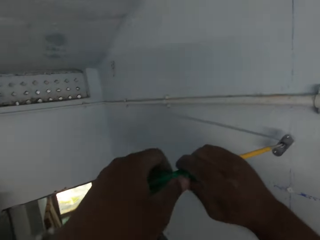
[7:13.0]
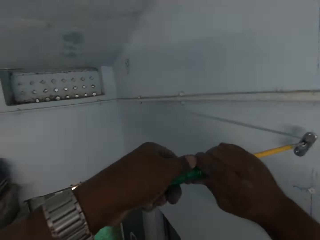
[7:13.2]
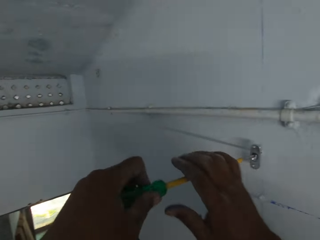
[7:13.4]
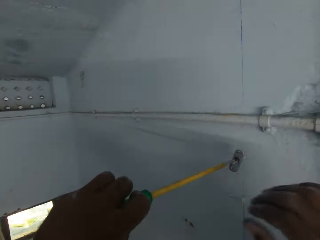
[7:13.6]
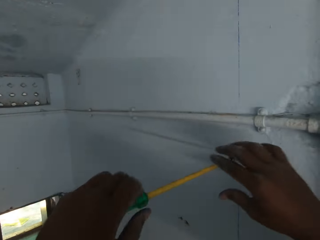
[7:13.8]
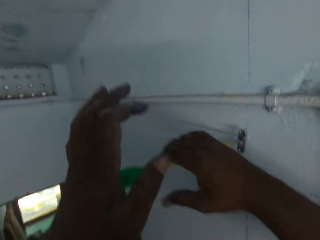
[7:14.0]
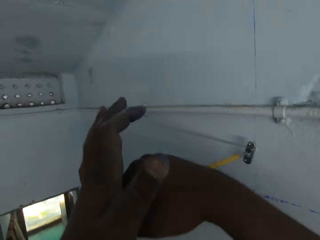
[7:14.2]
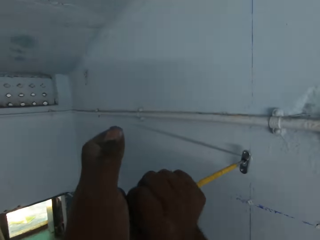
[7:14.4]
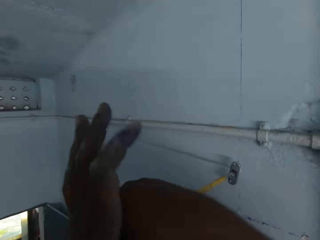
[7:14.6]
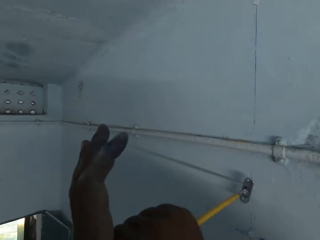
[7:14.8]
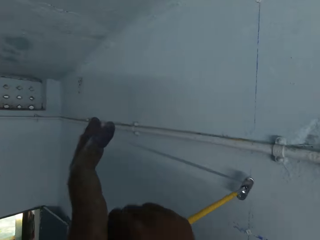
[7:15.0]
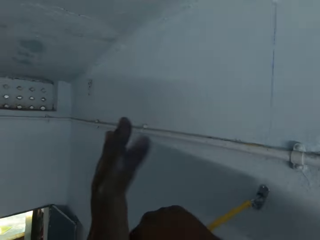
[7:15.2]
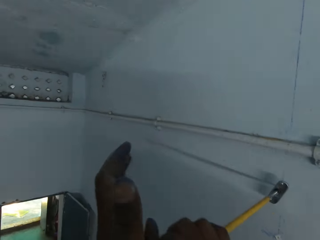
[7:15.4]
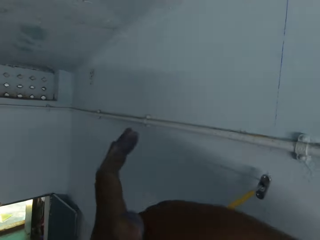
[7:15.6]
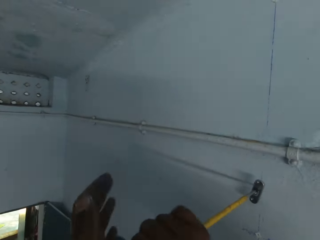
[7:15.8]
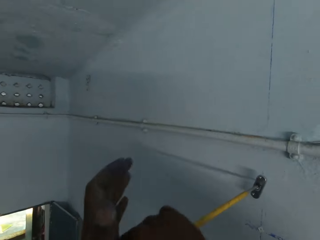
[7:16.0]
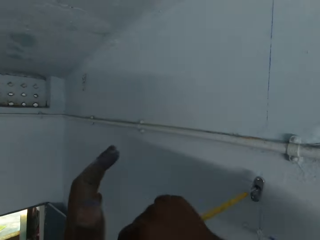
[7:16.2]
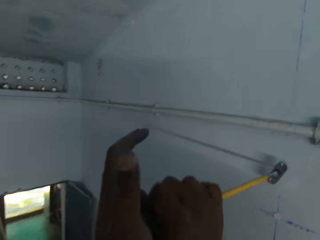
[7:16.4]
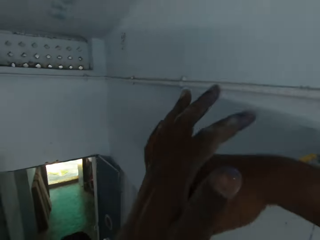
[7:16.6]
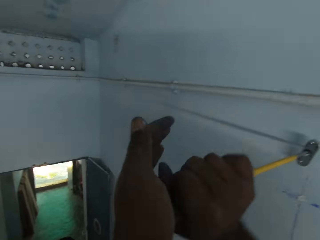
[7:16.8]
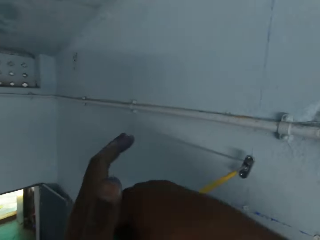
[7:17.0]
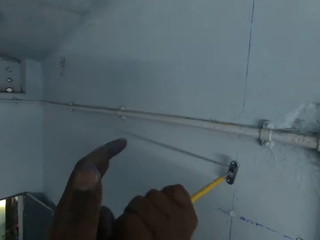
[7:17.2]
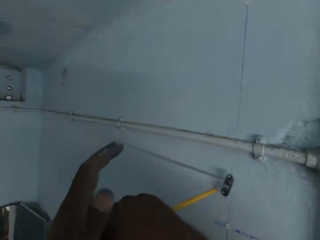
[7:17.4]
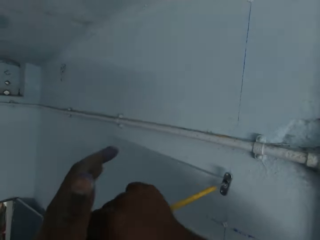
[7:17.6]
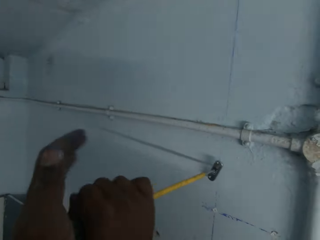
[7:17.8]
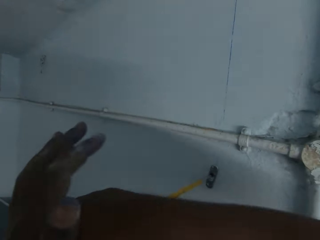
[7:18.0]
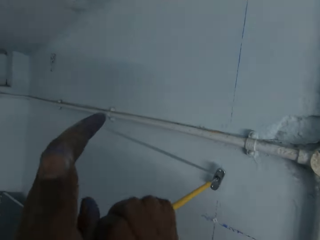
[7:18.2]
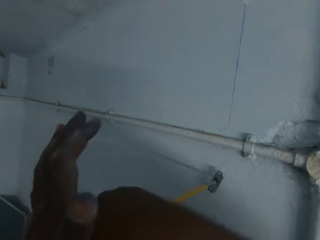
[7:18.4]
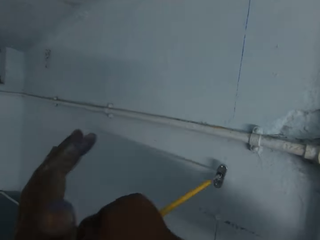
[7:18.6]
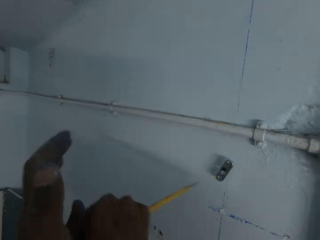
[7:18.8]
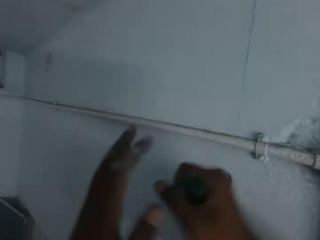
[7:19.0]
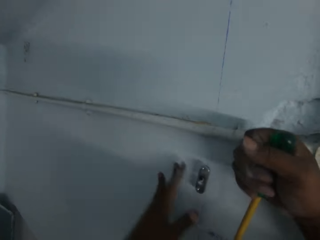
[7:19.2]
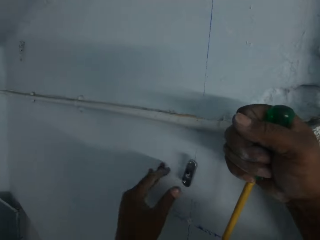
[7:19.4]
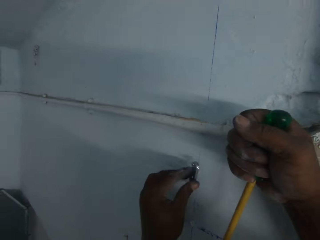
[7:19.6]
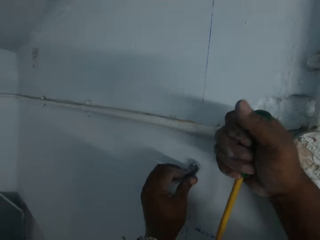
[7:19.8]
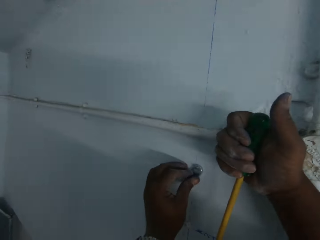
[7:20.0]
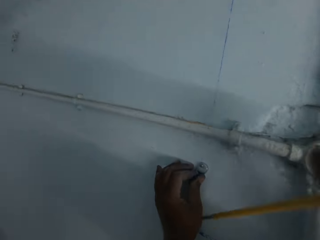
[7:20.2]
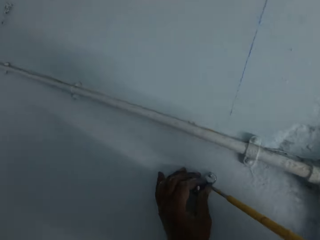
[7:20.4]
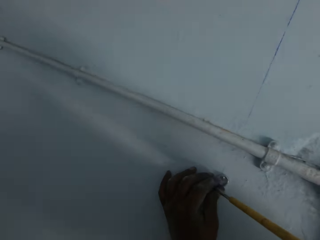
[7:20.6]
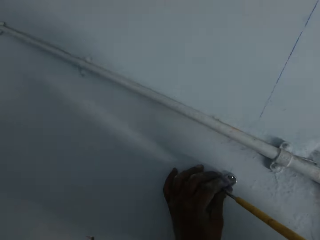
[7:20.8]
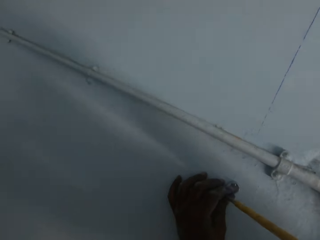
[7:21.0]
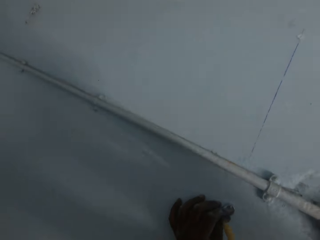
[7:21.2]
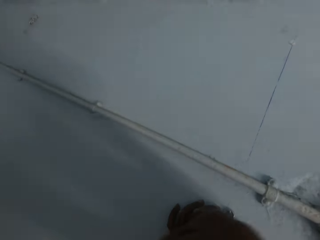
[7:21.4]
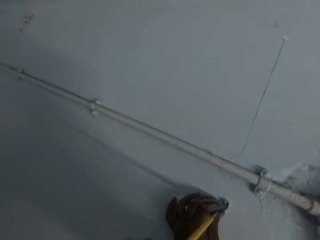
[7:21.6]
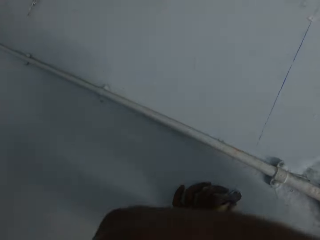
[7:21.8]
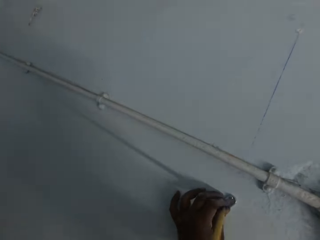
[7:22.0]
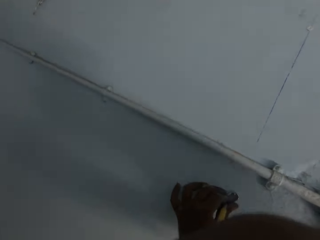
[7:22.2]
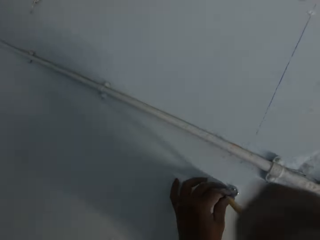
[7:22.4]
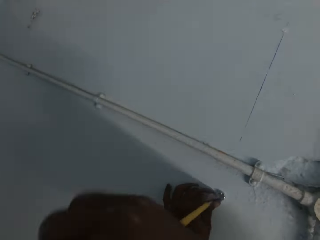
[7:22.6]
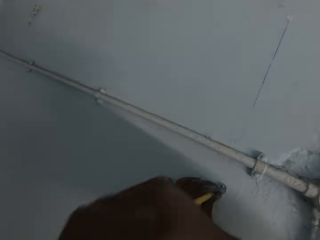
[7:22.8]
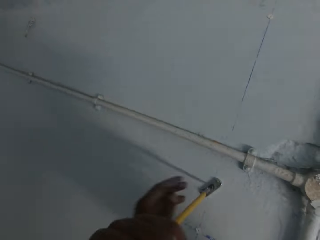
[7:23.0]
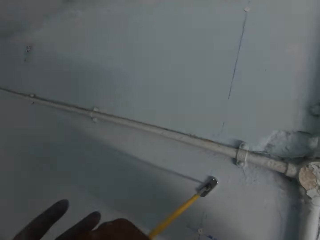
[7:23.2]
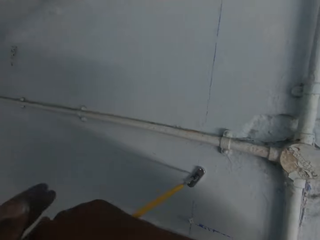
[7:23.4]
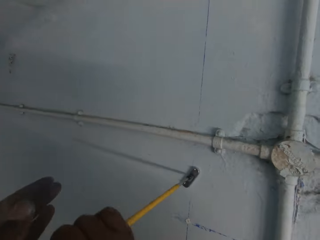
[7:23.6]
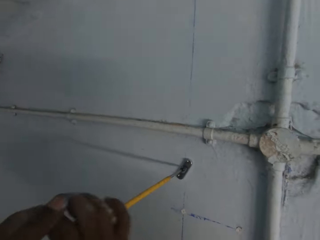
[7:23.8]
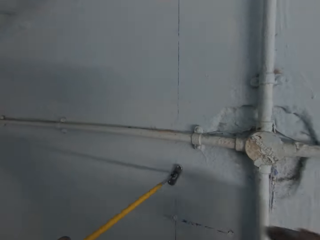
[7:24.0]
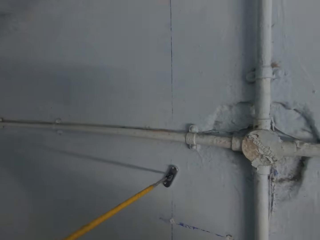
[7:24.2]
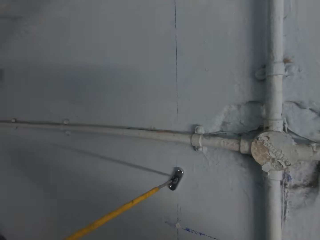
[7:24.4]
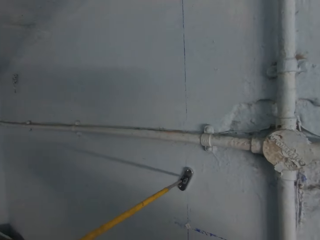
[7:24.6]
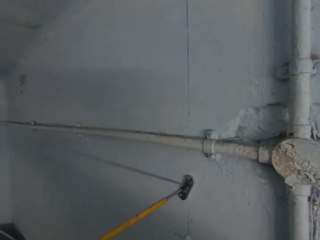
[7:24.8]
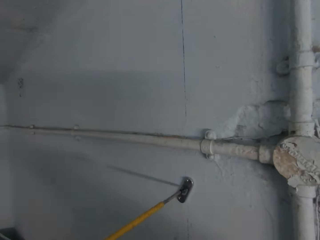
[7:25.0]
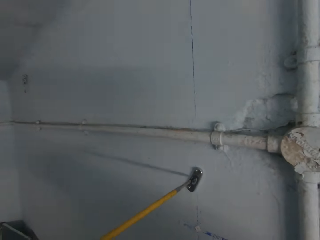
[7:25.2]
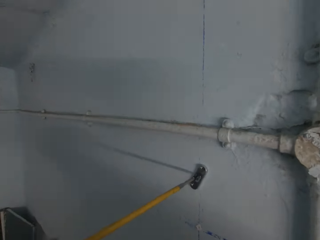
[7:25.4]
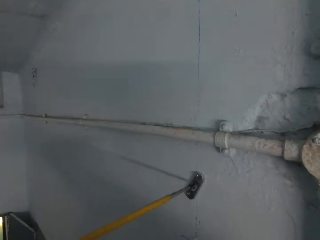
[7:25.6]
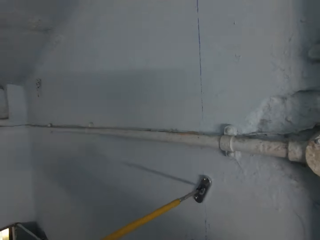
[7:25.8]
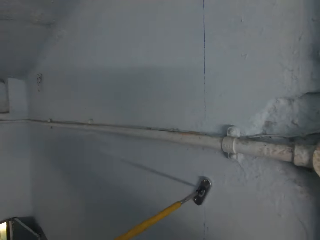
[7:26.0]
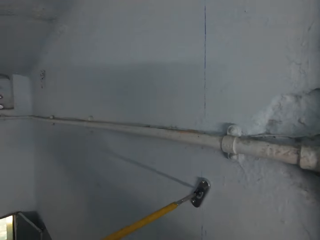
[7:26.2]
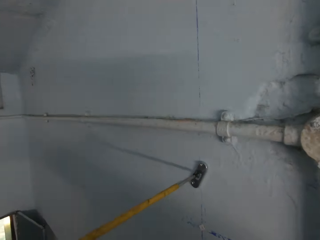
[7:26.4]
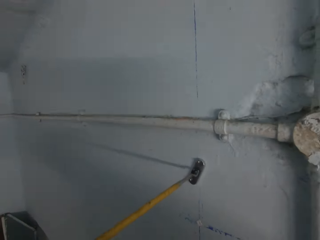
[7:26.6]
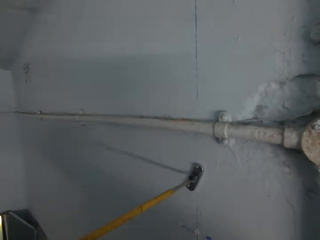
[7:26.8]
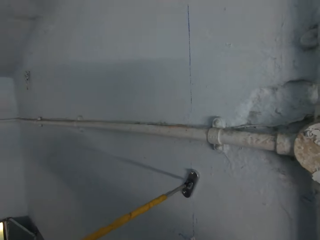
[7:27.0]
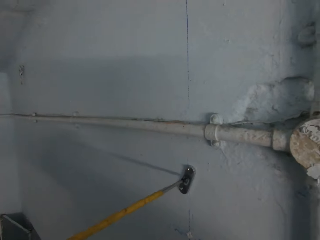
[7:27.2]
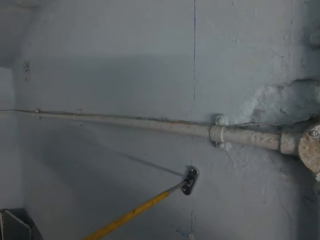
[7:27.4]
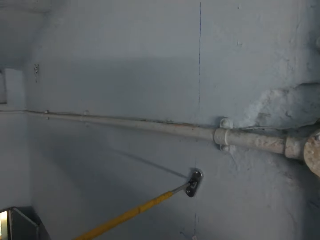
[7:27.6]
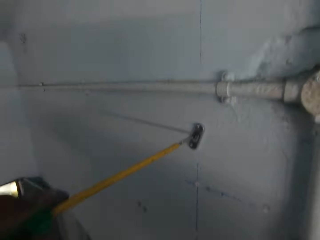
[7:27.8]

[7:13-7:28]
The camera wearer holds something with his left hand. He adjusts the metal on the wall with his left hand. He screws the metal to the wall with the screwdriver in his right hand. He holds the screwdriver with his left hand. He screws the metal to the wall with the screwdriver in his left hand.

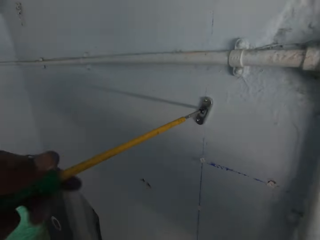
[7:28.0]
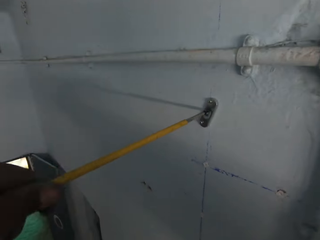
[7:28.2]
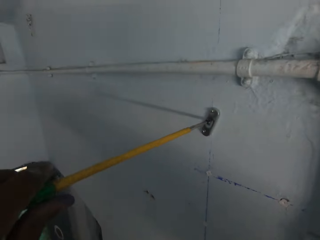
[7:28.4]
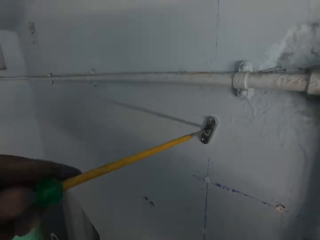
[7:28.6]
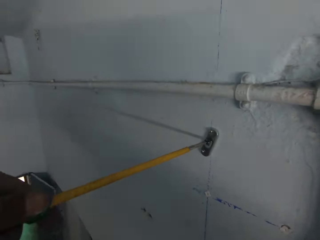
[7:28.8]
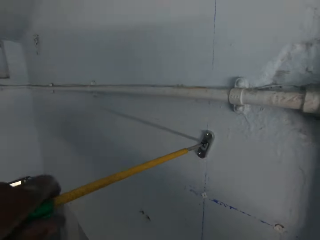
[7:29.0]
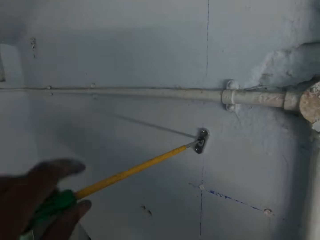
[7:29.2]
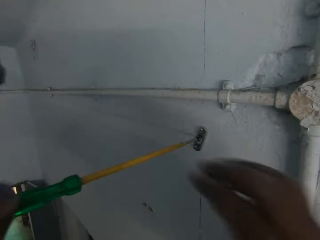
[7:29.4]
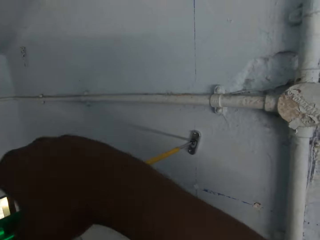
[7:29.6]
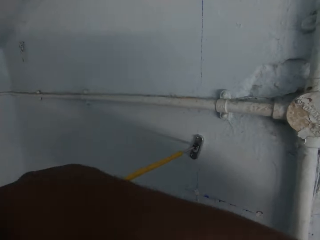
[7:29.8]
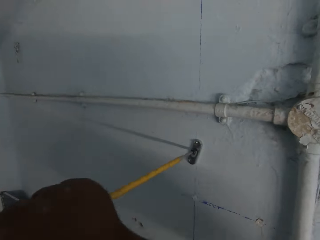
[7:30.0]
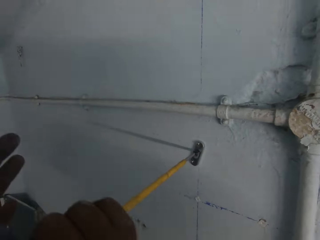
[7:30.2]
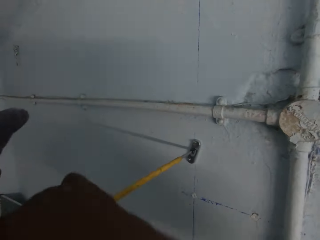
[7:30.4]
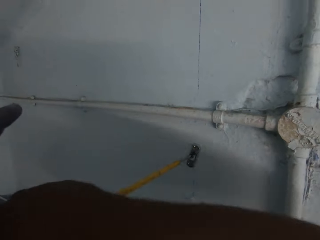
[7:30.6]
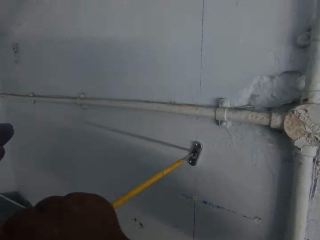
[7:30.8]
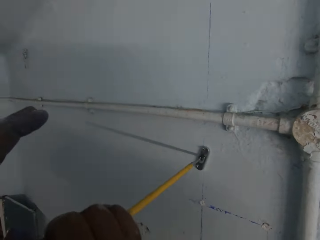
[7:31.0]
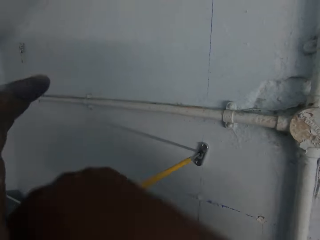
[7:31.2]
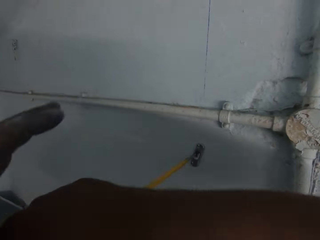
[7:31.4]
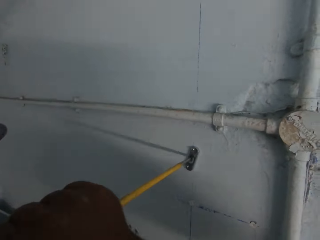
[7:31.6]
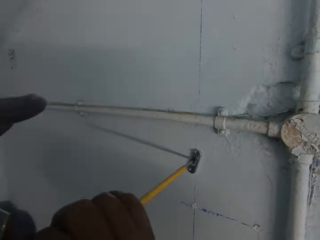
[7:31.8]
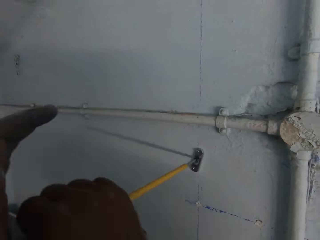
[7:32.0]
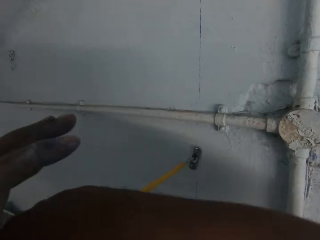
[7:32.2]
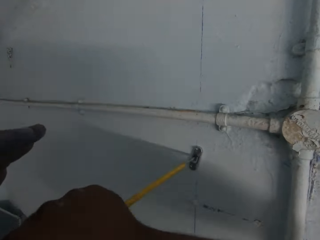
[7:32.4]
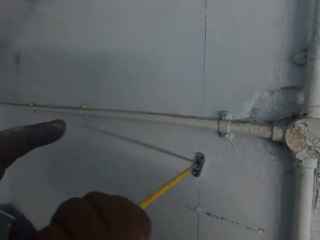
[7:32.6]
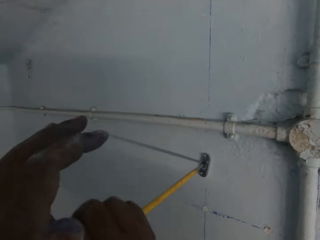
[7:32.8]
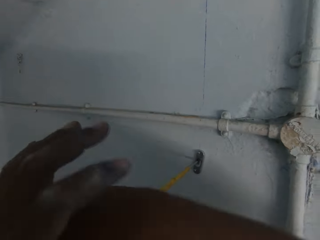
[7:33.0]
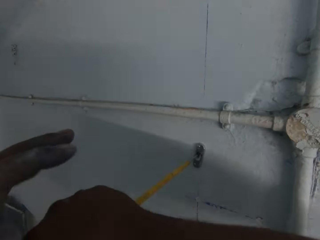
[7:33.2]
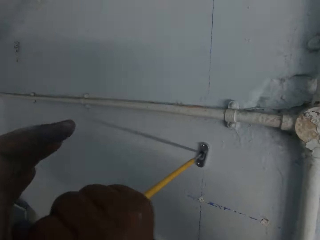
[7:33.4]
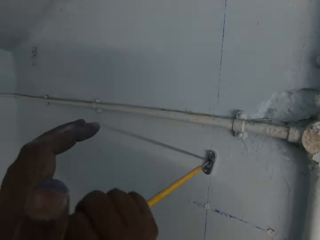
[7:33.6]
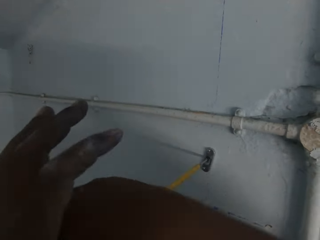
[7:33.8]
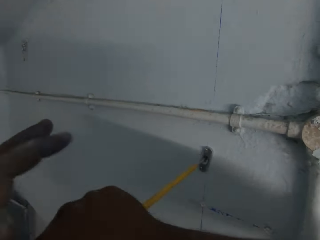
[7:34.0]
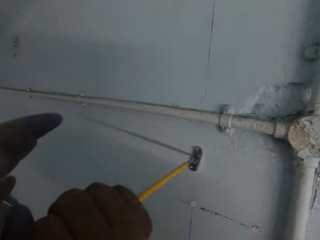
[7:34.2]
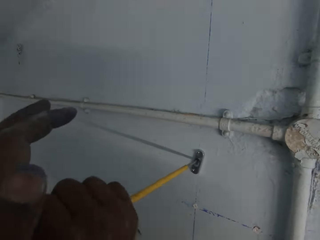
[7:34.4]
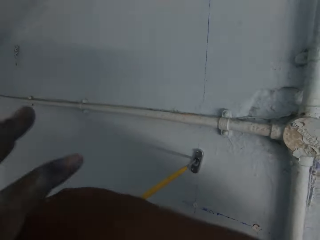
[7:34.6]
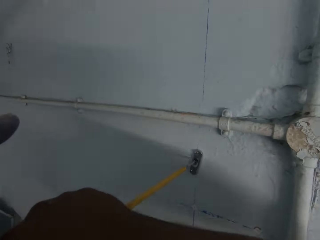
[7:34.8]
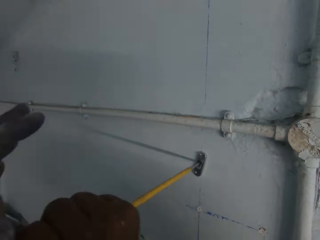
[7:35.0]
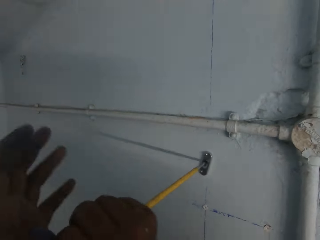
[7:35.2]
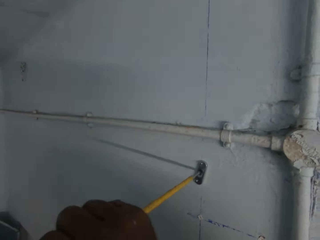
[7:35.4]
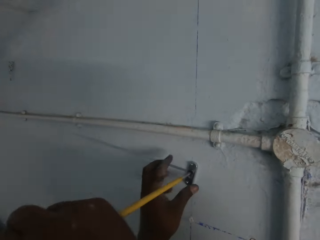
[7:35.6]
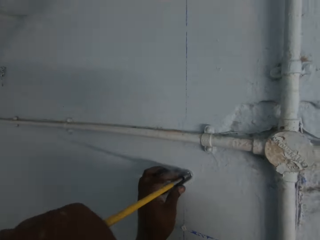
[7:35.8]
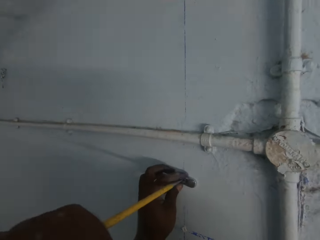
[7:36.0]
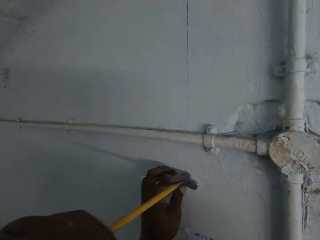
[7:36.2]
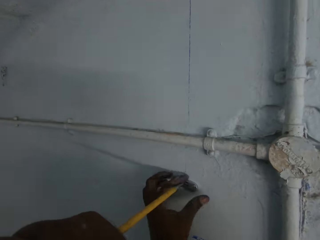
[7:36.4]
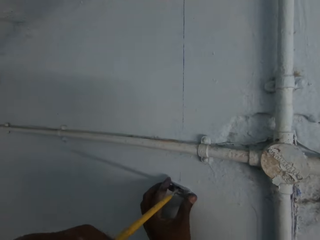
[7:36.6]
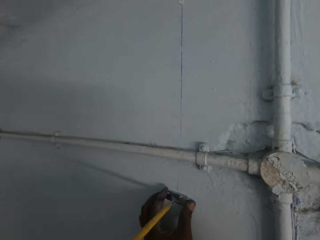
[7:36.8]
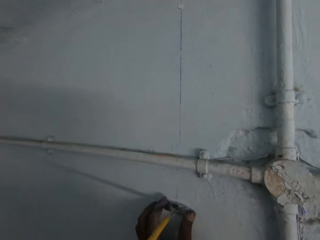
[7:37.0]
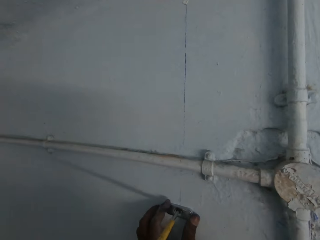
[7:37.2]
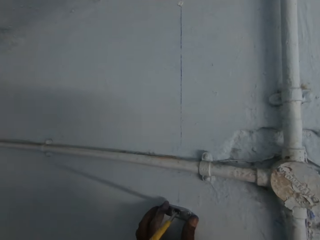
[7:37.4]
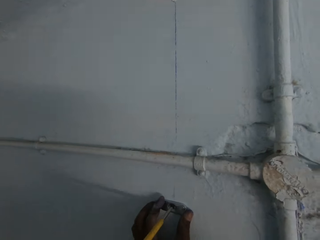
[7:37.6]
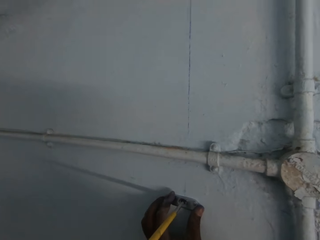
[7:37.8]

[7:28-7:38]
The camera wearer screws the metal to the wall with the screwdriver in his hands. He adjusts something on the wall. He holds the metal on the wall with his left hand. He screws the metal to the wall with the screwdriver in his right hand.
